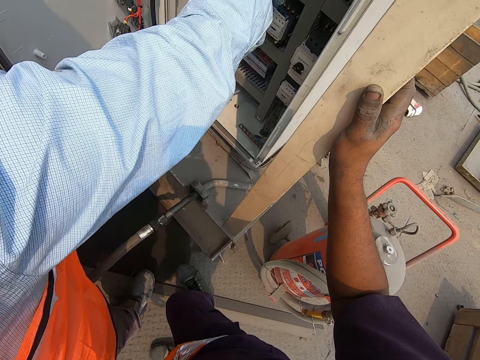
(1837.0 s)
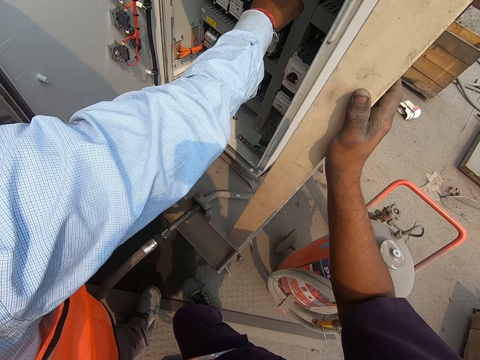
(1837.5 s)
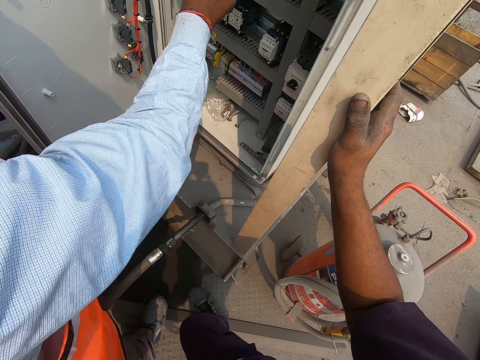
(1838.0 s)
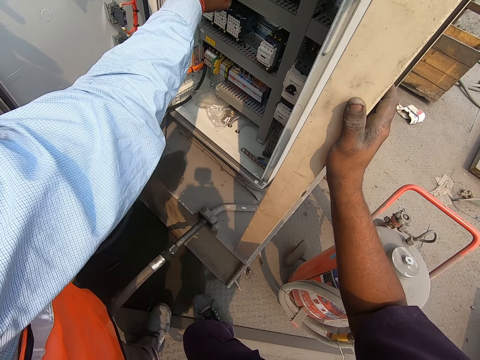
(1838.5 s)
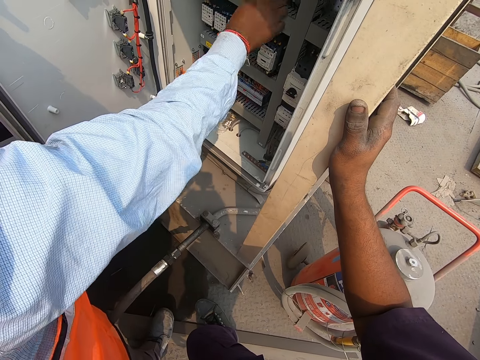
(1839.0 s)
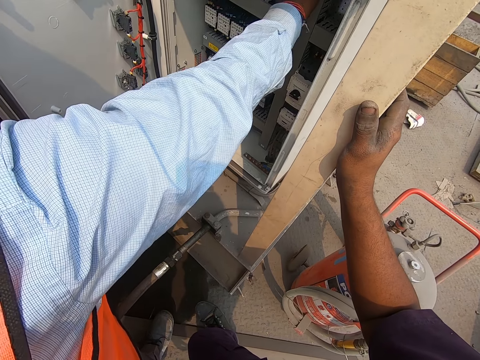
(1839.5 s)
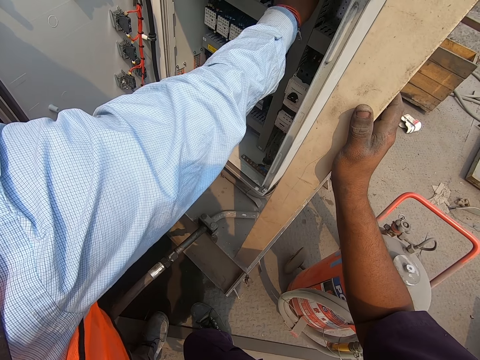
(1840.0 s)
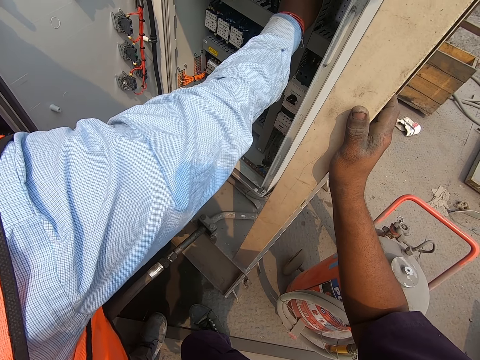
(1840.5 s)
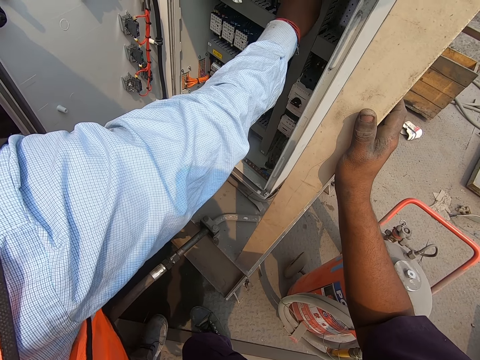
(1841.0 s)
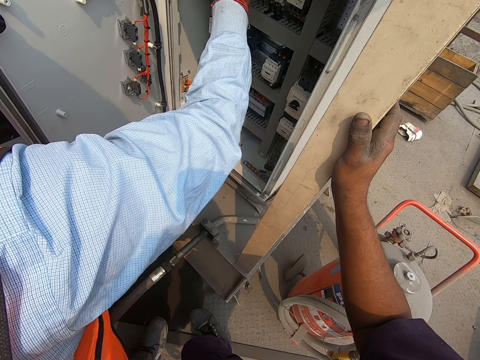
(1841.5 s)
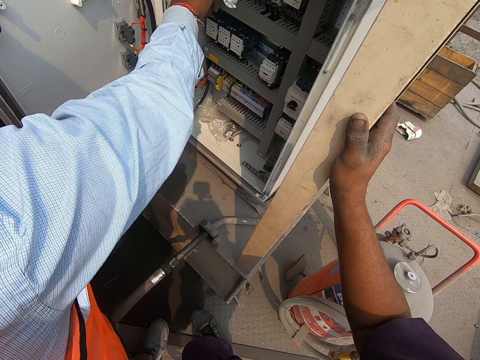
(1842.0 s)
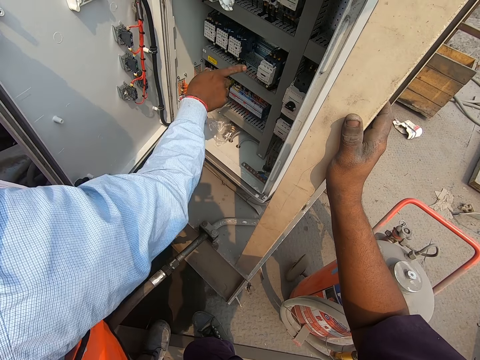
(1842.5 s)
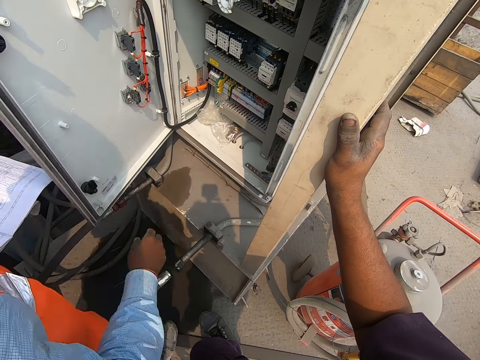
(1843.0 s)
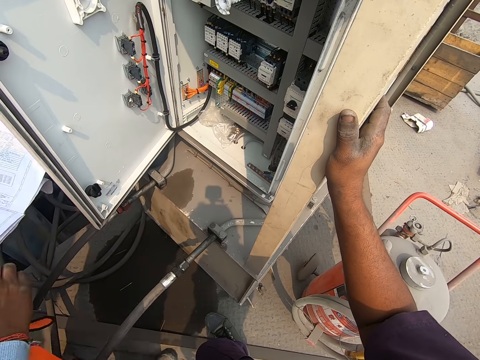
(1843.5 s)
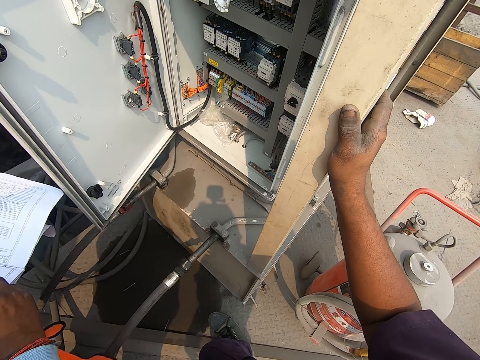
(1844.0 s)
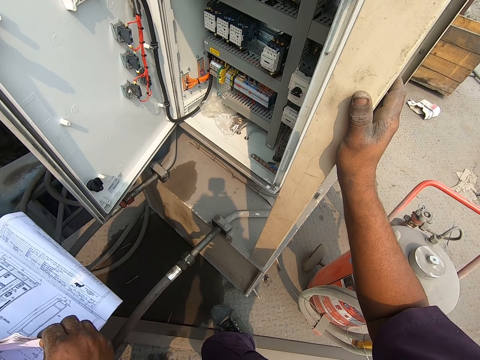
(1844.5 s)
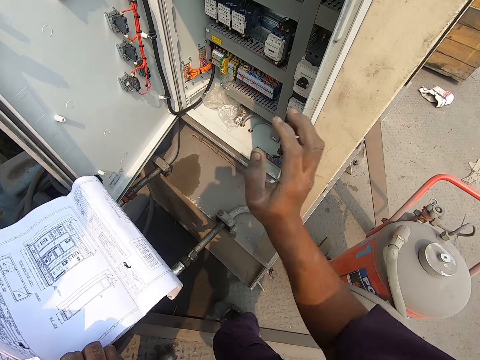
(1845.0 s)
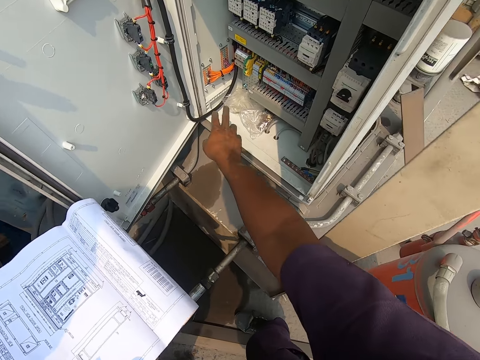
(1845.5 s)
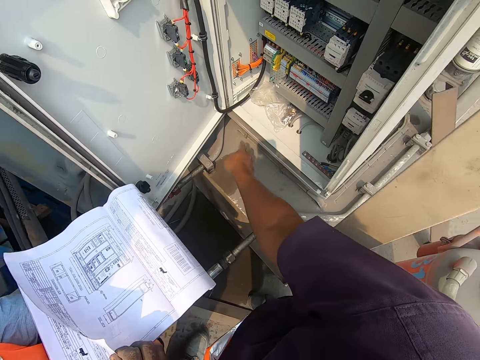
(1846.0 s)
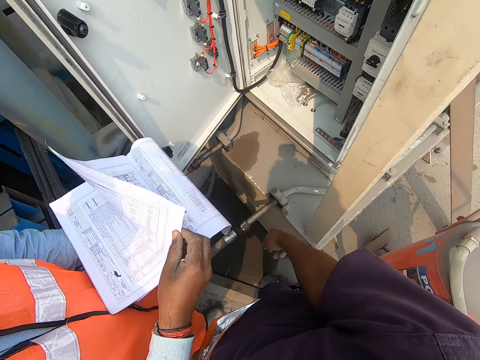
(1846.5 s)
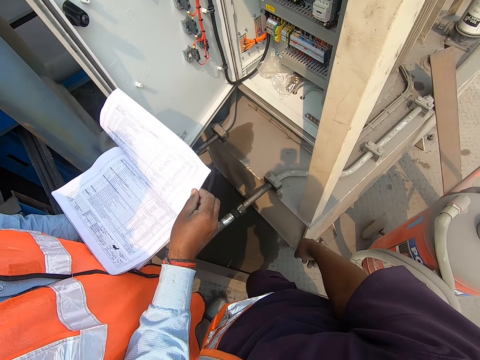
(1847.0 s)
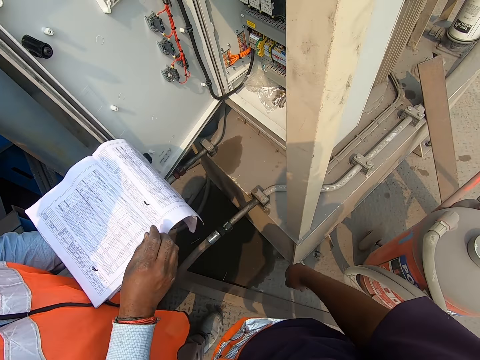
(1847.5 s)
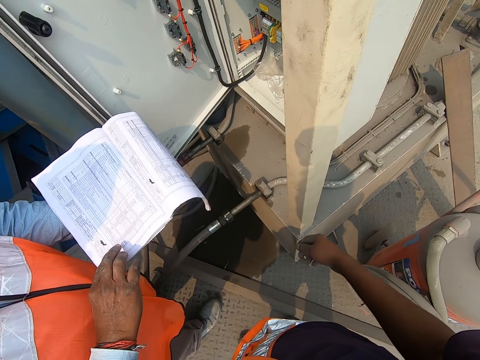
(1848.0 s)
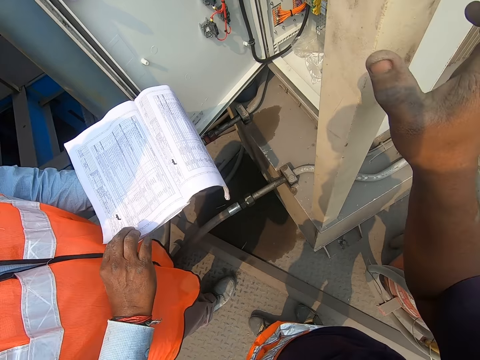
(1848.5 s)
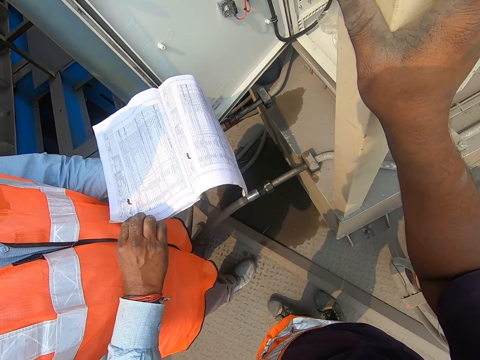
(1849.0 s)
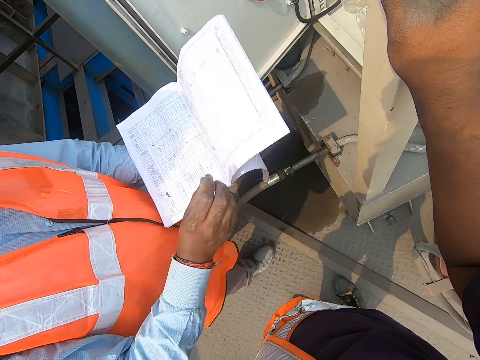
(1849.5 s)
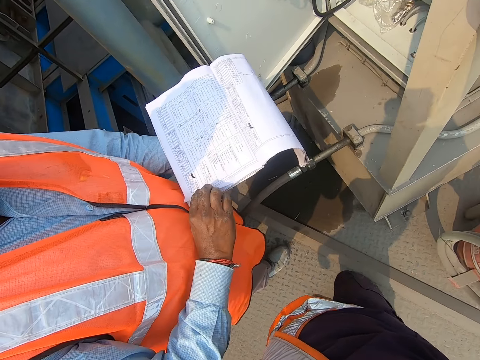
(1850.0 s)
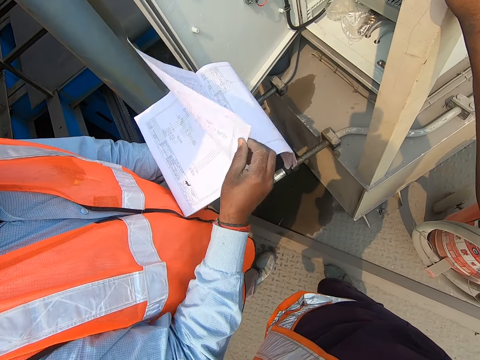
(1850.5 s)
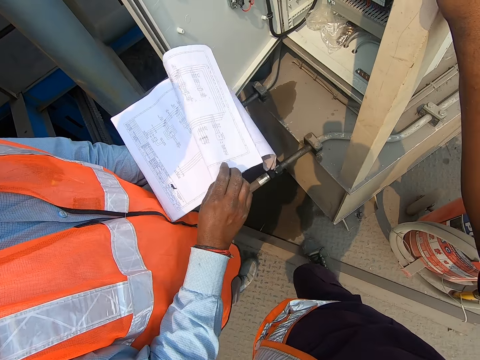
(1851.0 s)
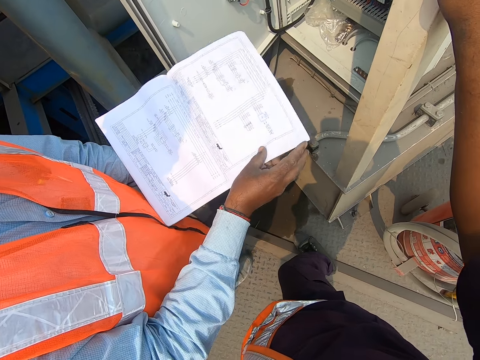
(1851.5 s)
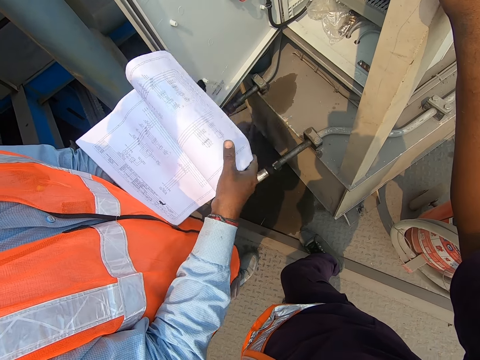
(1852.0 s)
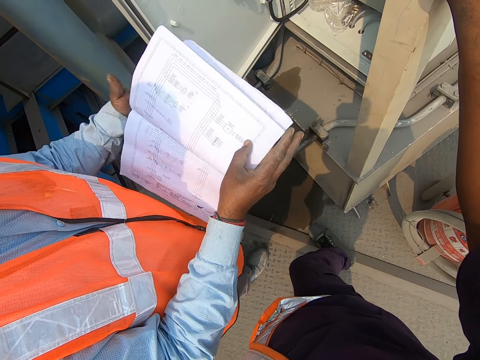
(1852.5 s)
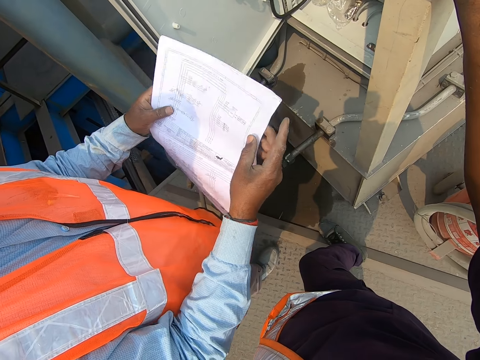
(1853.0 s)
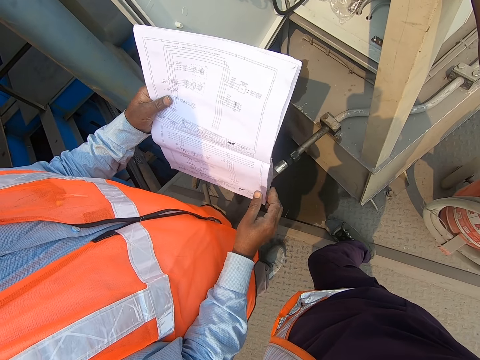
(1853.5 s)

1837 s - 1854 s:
The man withdraws his right hand from the control box. The man holds the book with his hands. The camera wearer withdraws his right hand from the metal pole. He stretches his right hand towards the control box. He withdraws his right hand from the control box. He converses with the man. The man flips a page of the book in his left hand with his right hand. The camera wearer converses with the man. He rests his right hand on the metal pole. The man flips a page of the book in his left hand with his right hand. The camera wearer converses with the man. He flips the book pages with his right hand. The man flips a page of the book in his left hand with his right hand. The camera wearer converses with the man. The man positions the book with his hands.

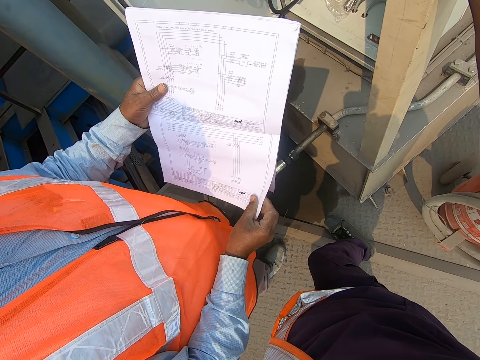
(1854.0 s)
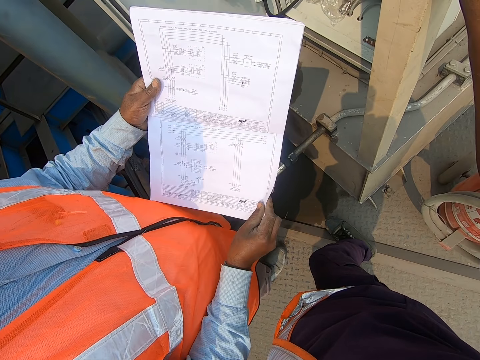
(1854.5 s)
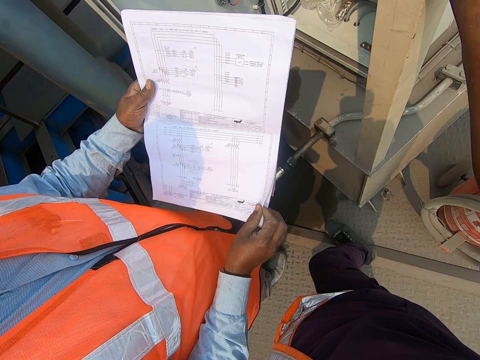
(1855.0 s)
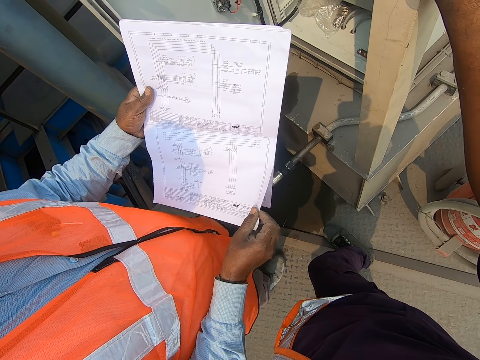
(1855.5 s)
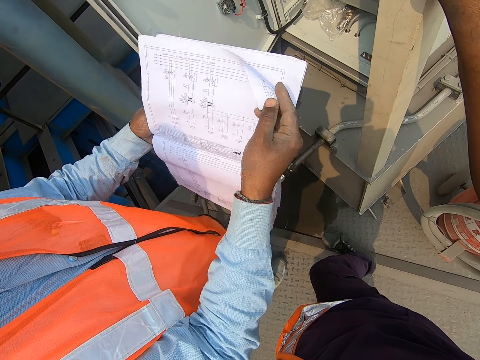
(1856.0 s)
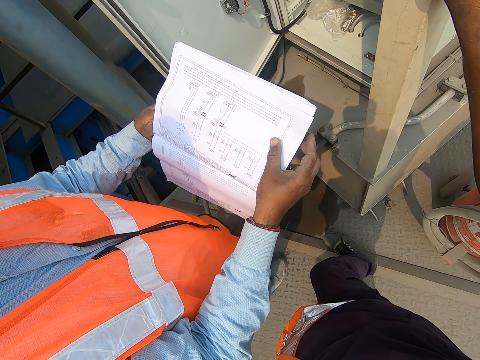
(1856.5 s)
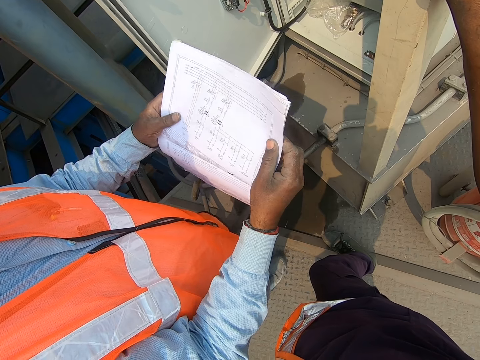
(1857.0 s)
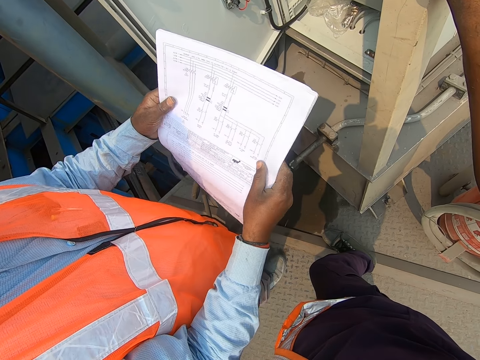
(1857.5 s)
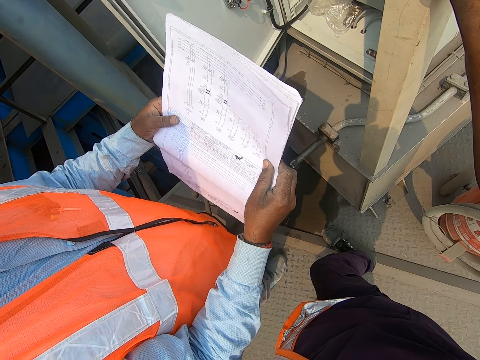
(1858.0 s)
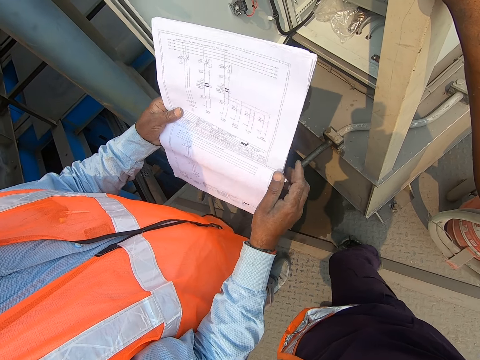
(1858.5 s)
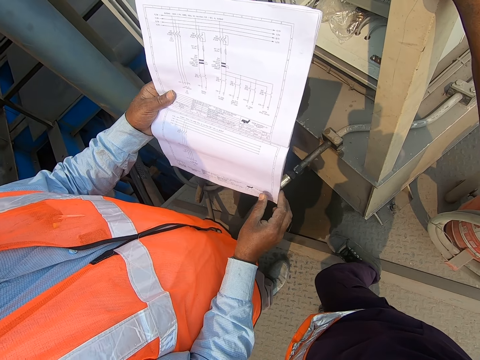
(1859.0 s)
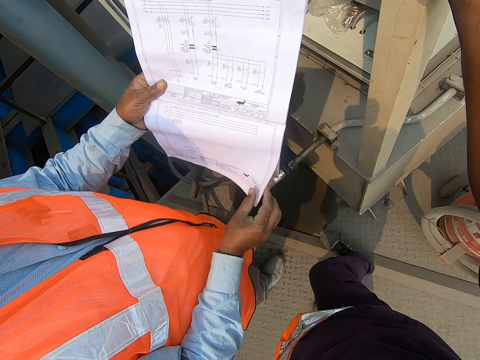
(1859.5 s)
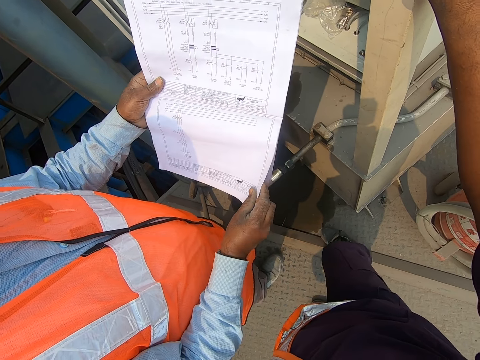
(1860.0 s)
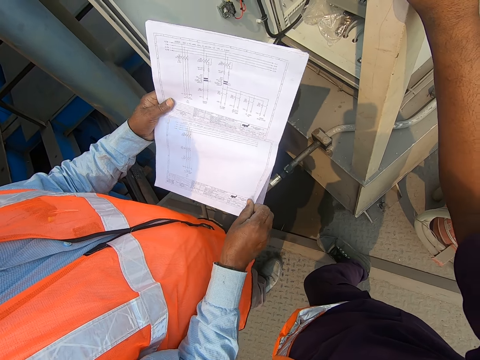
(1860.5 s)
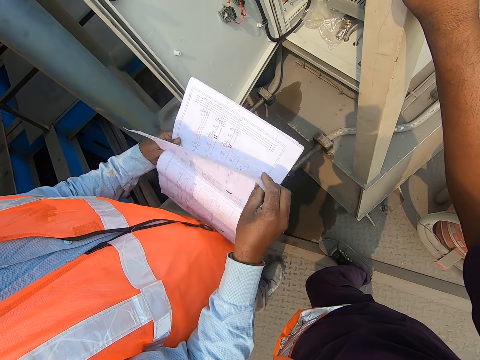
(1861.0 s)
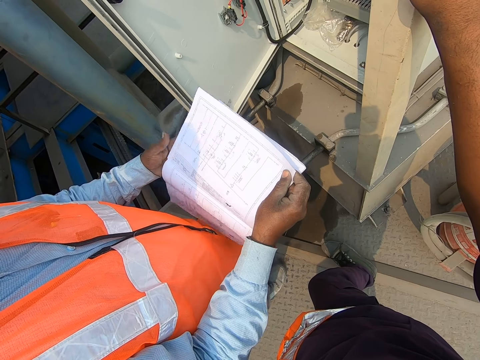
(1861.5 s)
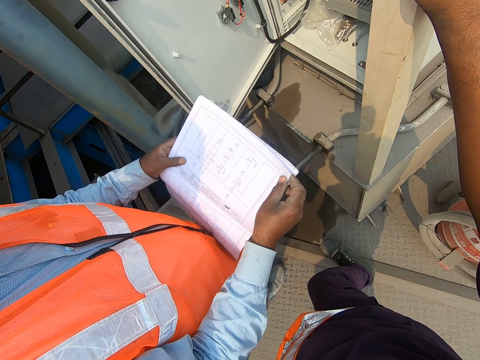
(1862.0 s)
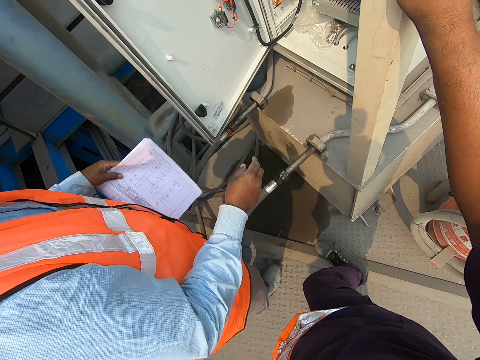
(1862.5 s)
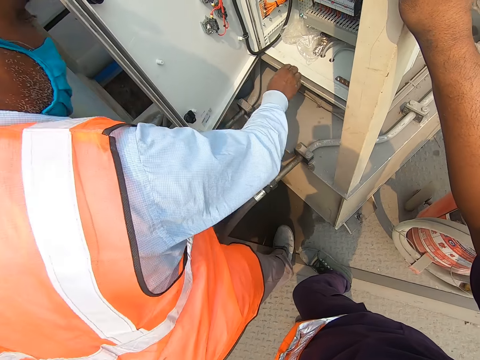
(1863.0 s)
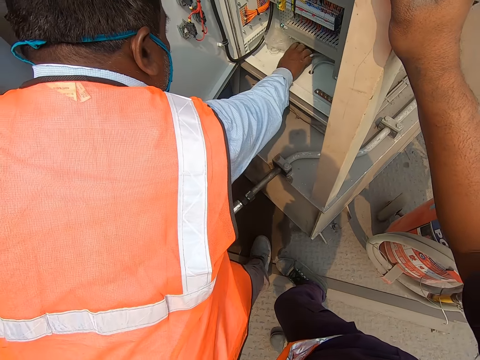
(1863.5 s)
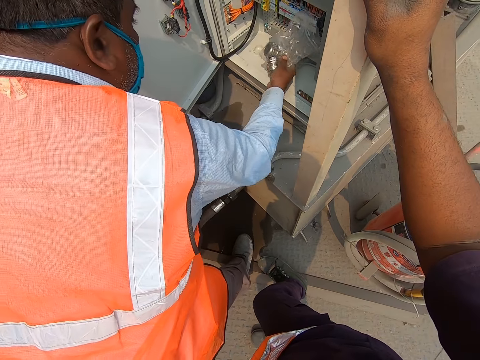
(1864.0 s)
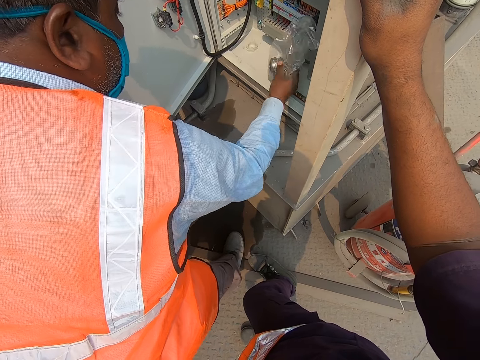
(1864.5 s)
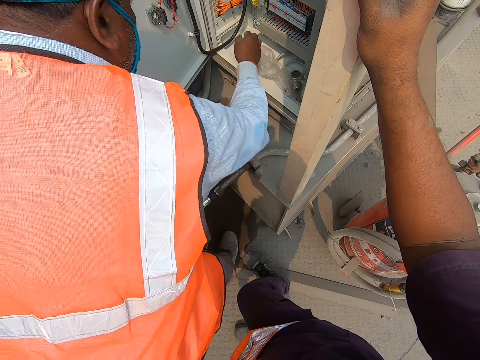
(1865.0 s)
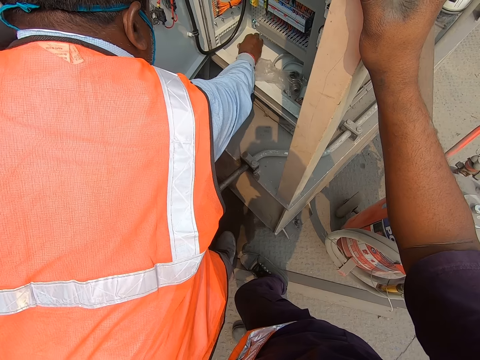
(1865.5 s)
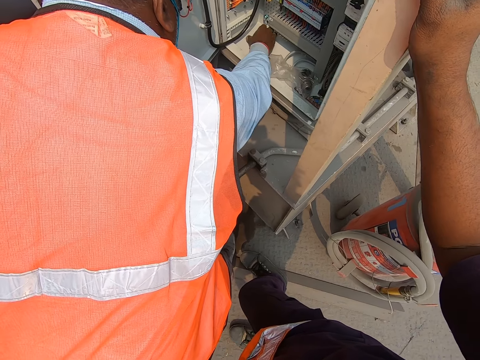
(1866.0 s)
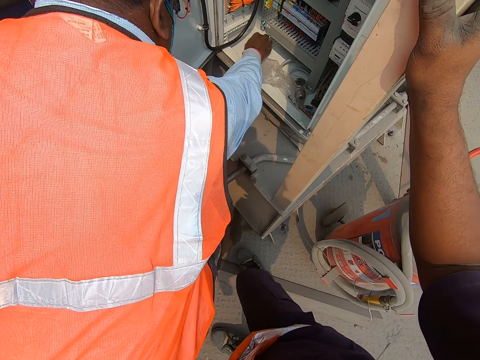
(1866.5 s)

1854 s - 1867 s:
The man flips a page of the book in his left hand with his right hand. He flips a page of the book in his left hand with his right hand again. He reads the paper. He flips a page of the book in his left hand with his right hand again. The camera wearer converses with the man. The man picks a nylon of screws from the control box with his right hand. He places the nylon of screws in the control box with his right hand. He touches the machine. He turns a screw in the control box with his right hand.
